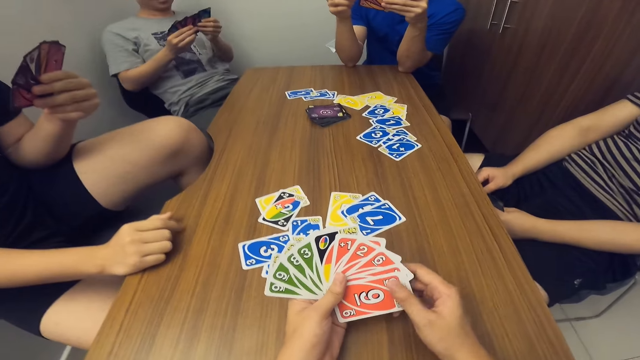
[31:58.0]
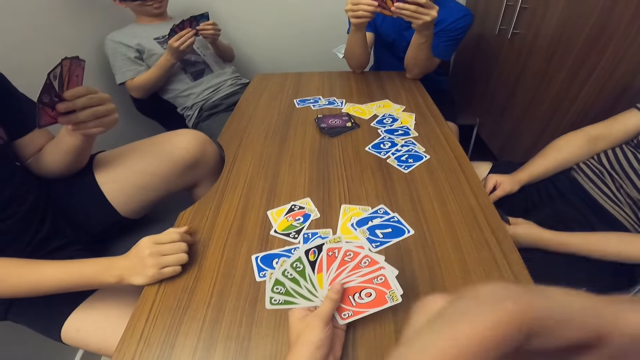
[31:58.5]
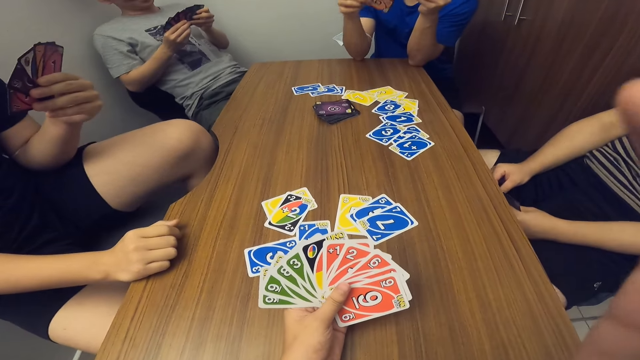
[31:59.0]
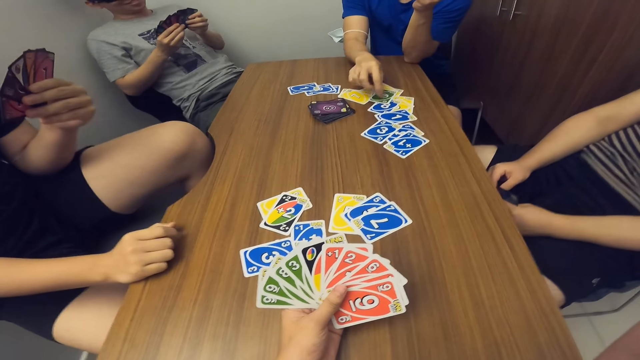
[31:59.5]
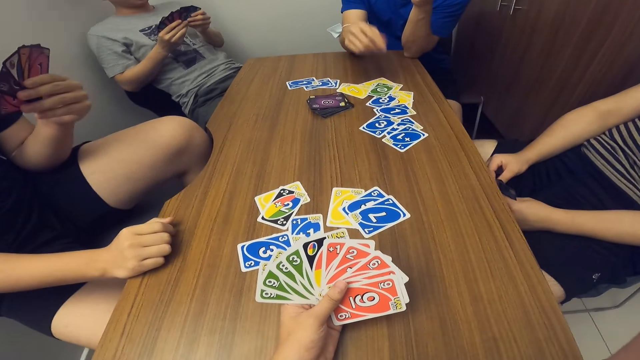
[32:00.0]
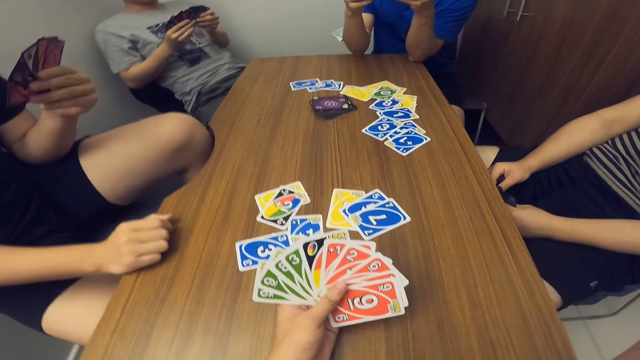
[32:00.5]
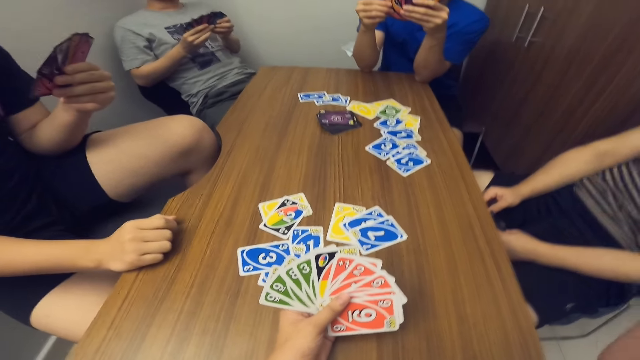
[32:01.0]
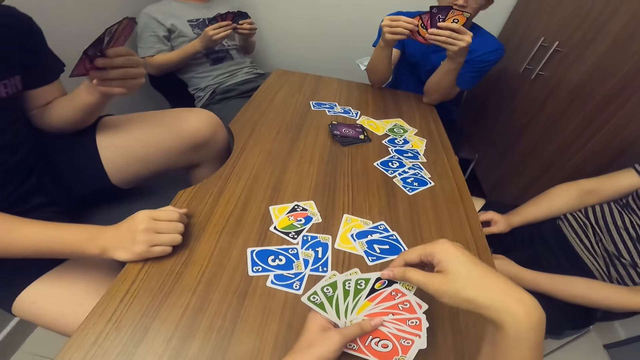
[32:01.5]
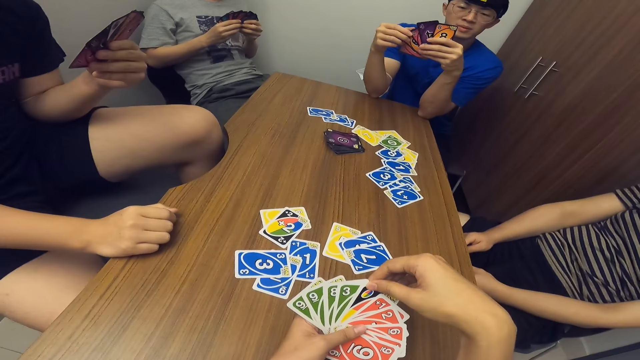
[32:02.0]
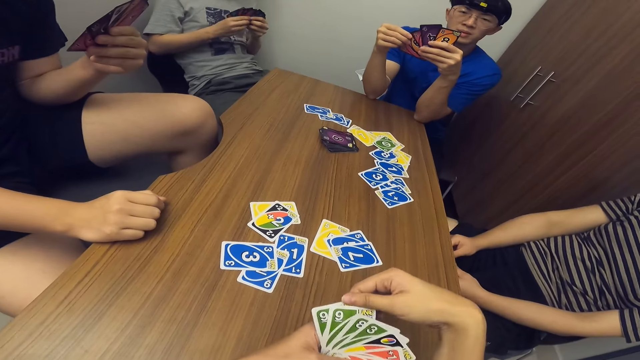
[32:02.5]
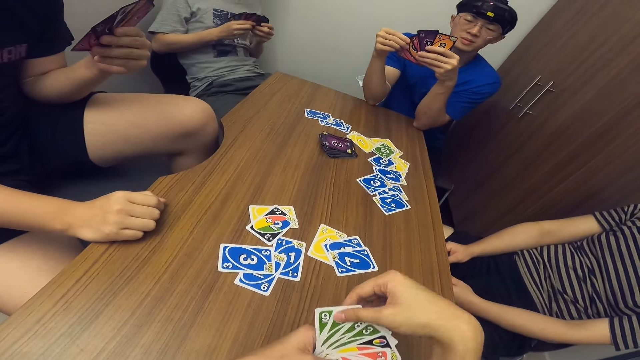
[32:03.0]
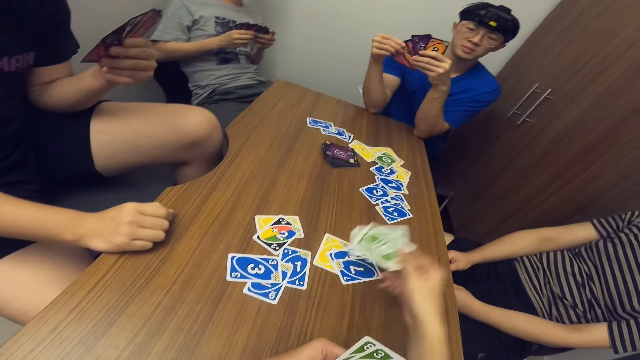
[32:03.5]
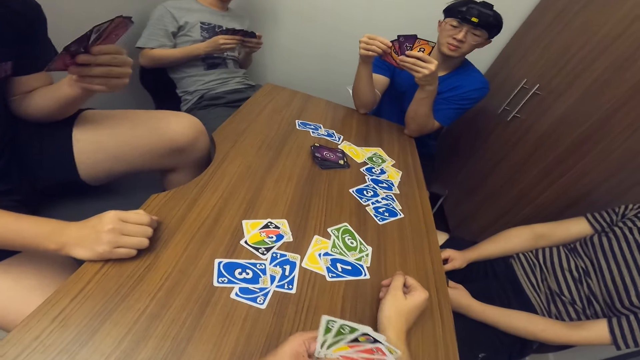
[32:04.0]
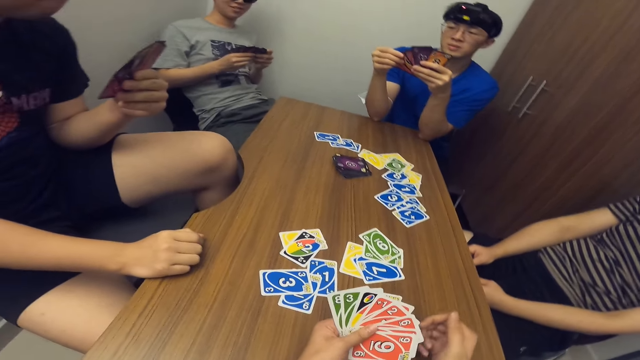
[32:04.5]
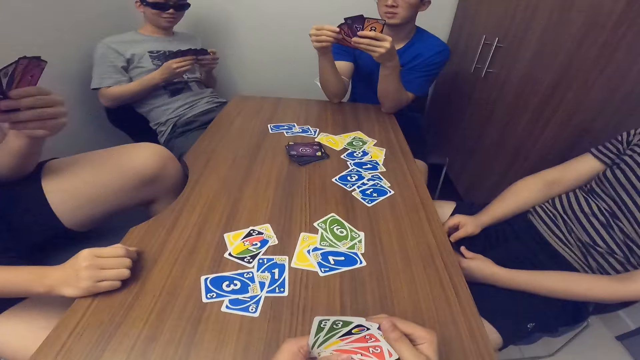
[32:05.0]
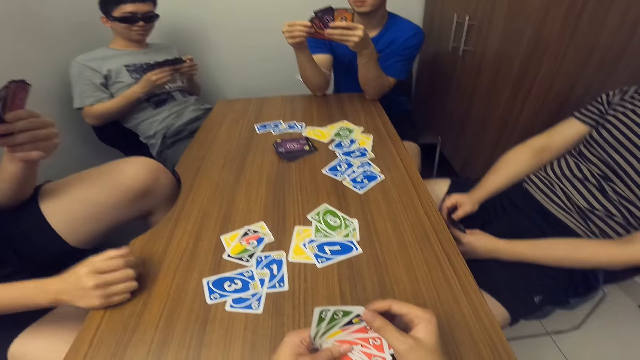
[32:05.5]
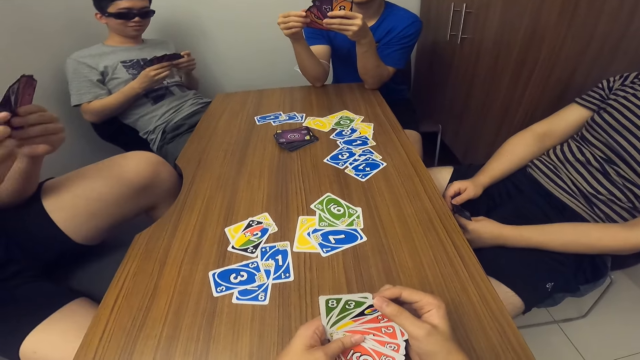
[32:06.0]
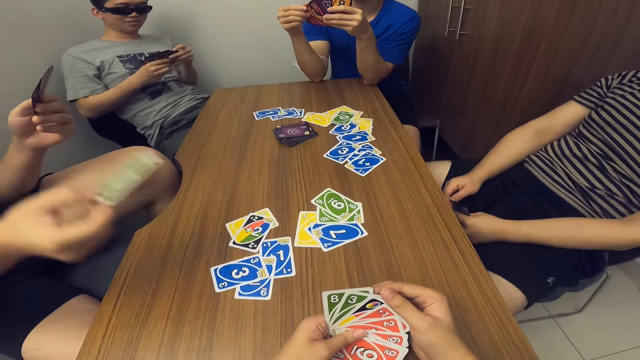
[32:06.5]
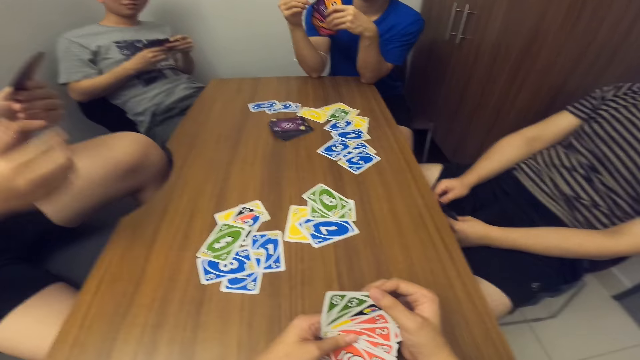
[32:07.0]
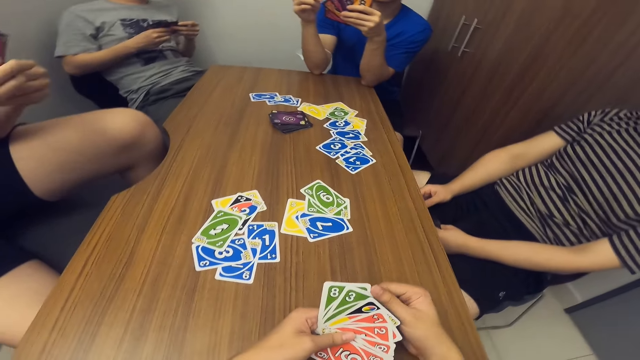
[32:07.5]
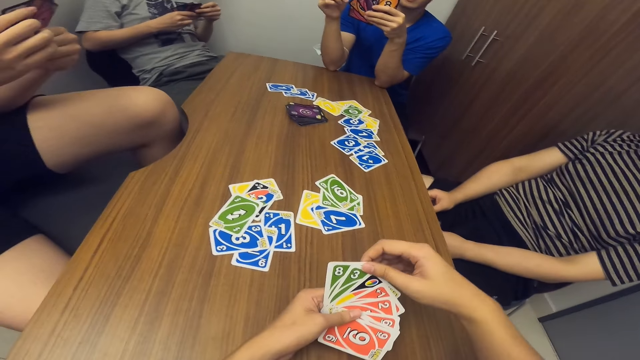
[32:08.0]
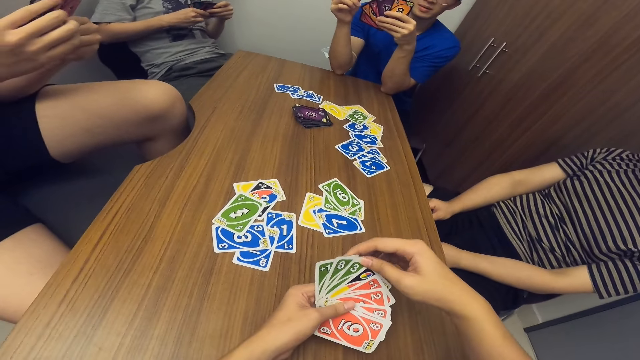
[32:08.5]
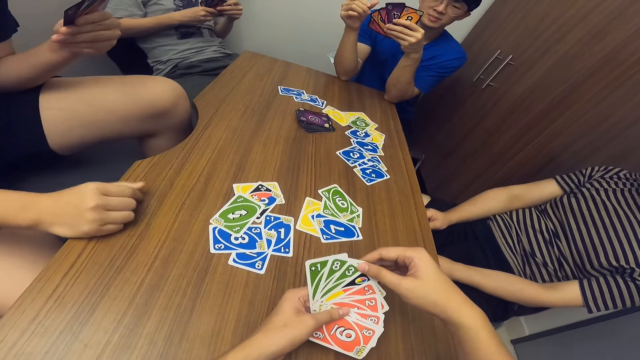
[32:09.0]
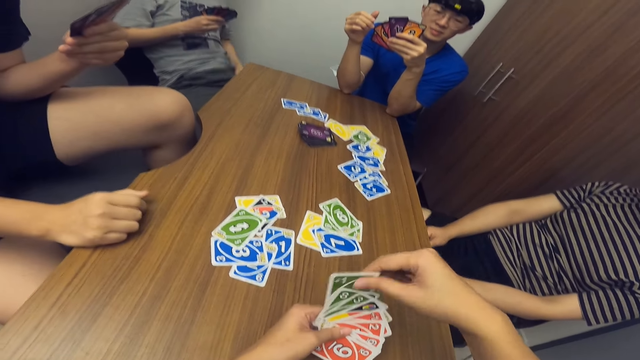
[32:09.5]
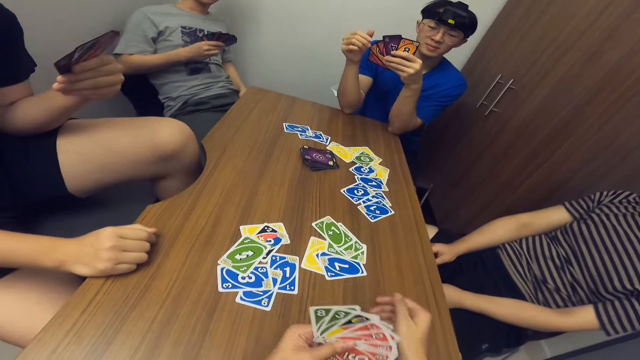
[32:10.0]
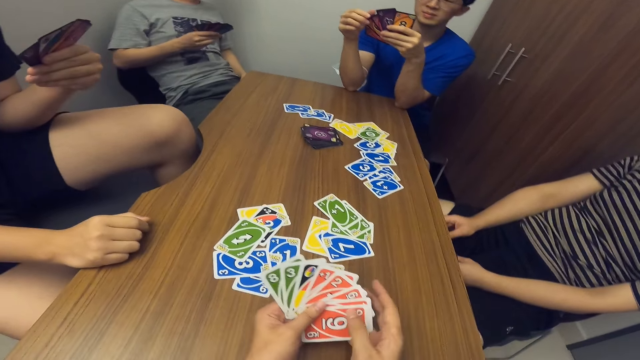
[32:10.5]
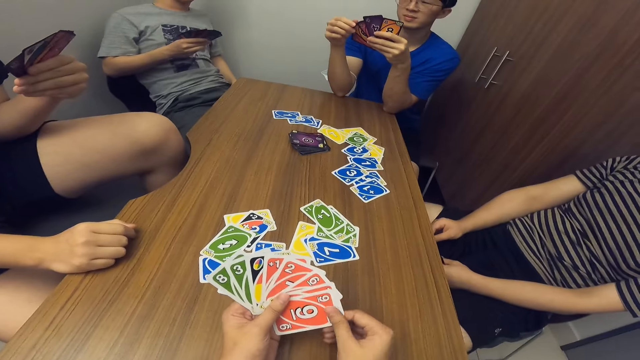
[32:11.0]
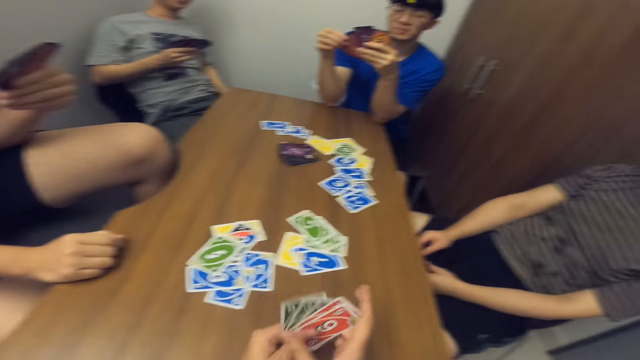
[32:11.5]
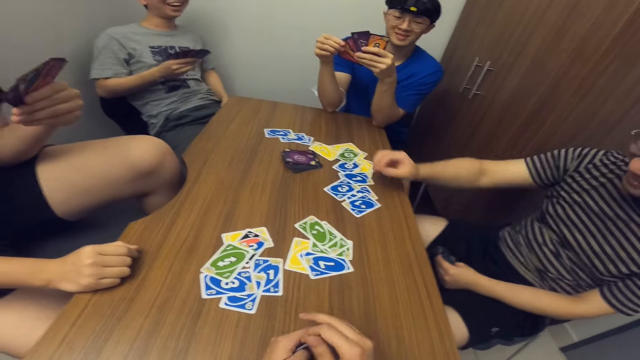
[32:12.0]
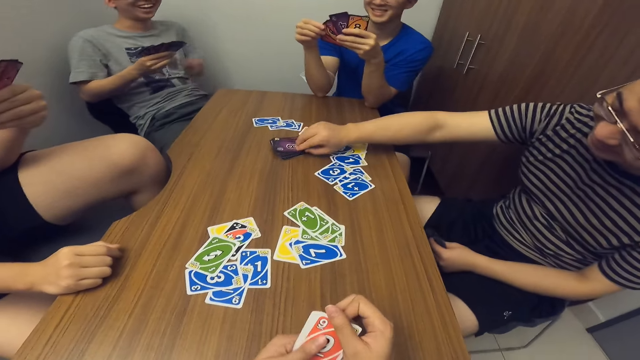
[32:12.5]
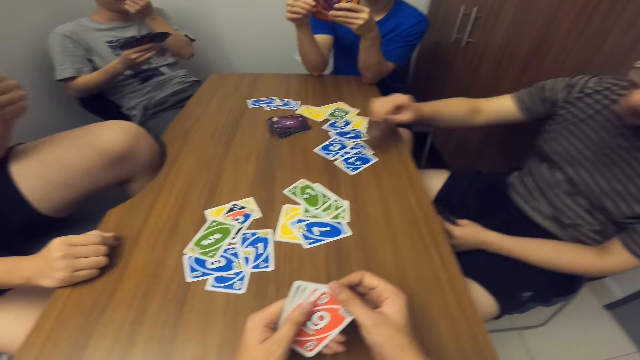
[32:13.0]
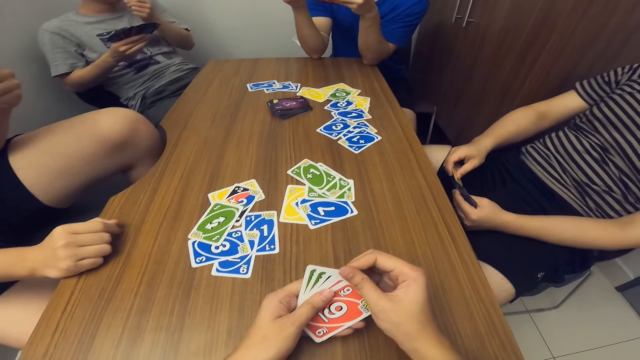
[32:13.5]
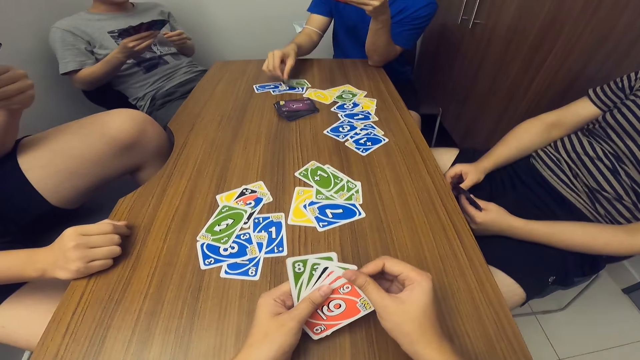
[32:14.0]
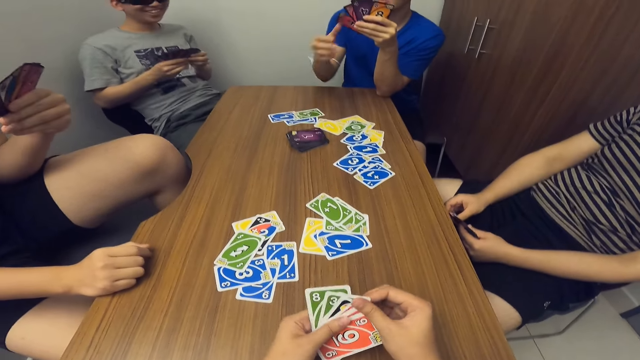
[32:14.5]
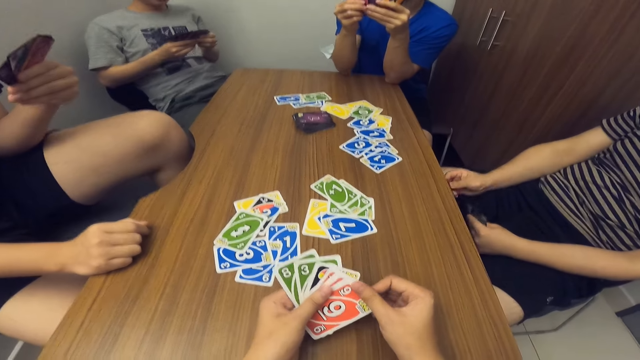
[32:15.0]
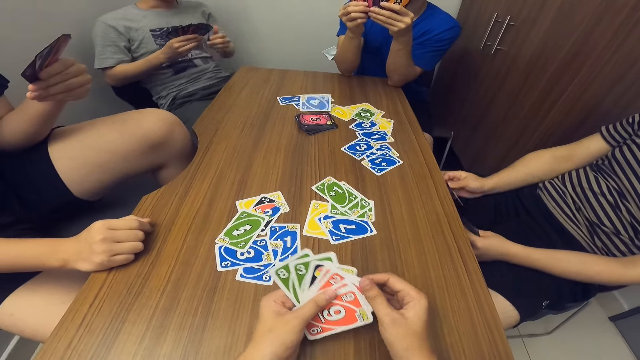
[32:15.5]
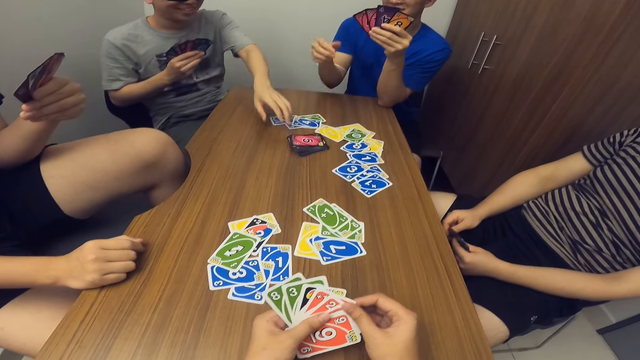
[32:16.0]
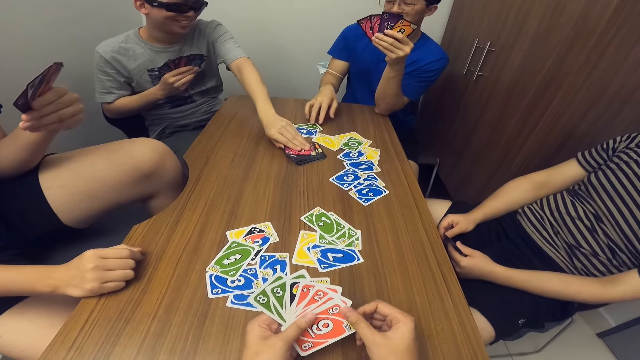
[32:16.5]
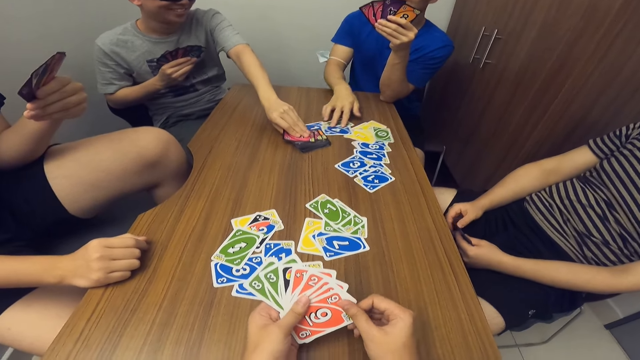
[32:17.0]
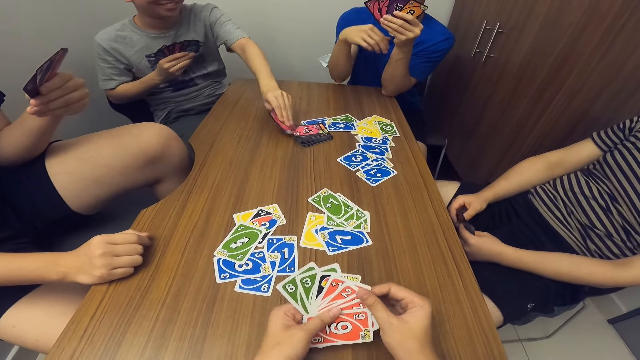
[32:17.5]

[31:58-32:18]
A man drops another card in his hand on the table. The camera wearer scans through the cards in his hands. He drops two cards in his hand on the table. Another man drops another card in his hand on the table. The camera wearer drops another card in his hand on the table. A third man picks a card from the stack of cards on the table. The first man drops another card in his hand on the table. A fourth man picks a card from the stack of cards on the table. A fifth man holds the cards on the table. The first man pushes the cards.
